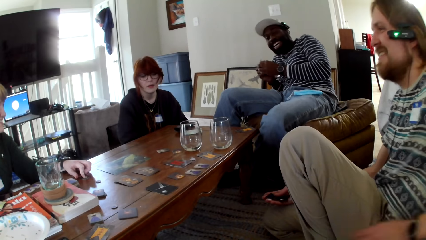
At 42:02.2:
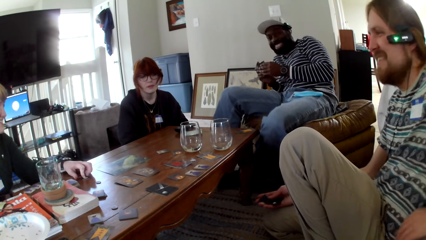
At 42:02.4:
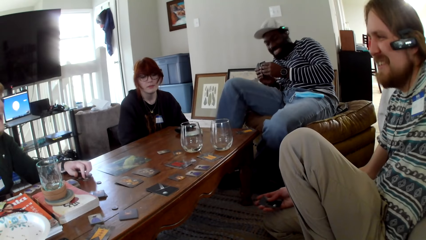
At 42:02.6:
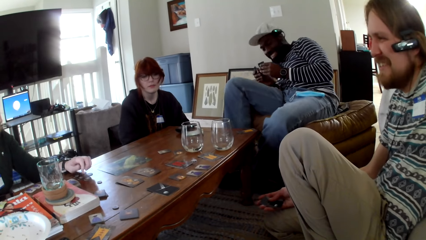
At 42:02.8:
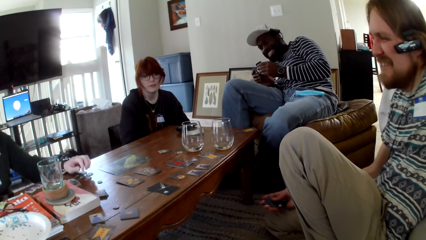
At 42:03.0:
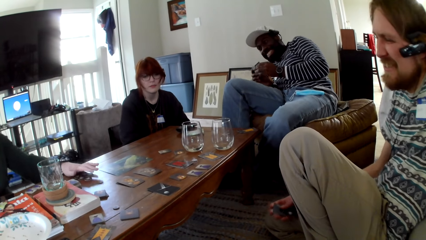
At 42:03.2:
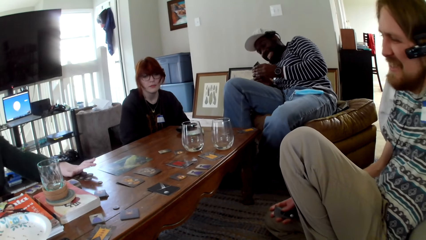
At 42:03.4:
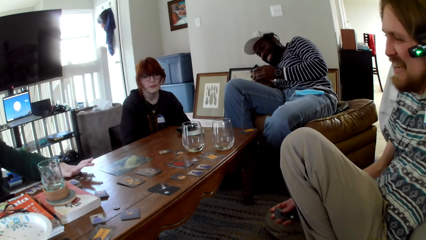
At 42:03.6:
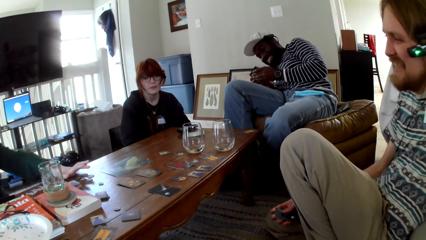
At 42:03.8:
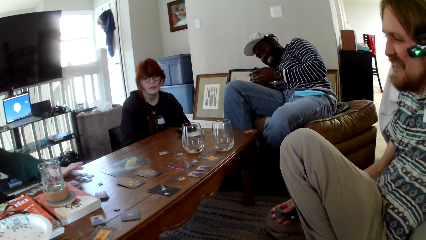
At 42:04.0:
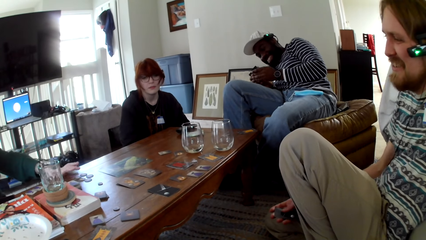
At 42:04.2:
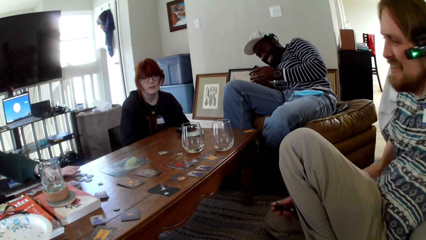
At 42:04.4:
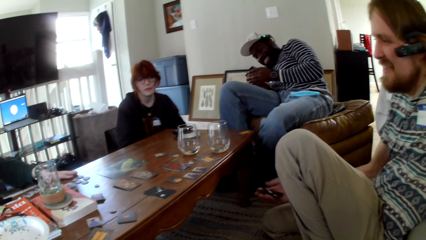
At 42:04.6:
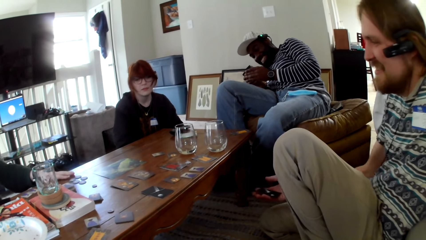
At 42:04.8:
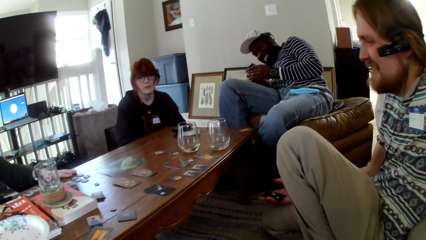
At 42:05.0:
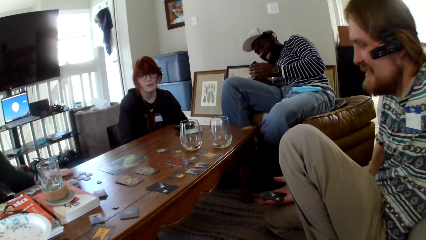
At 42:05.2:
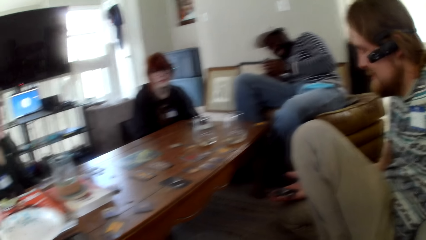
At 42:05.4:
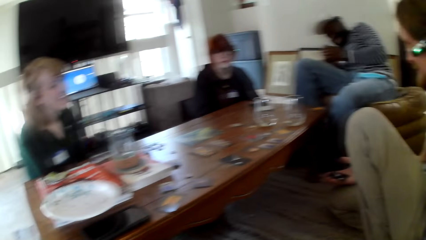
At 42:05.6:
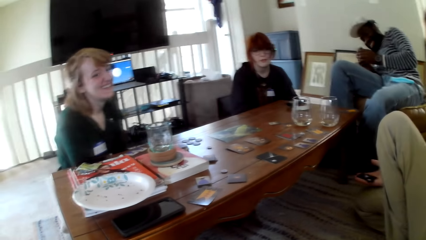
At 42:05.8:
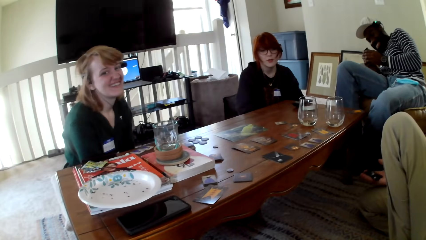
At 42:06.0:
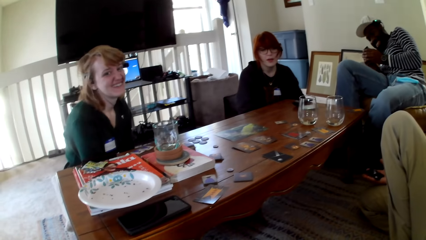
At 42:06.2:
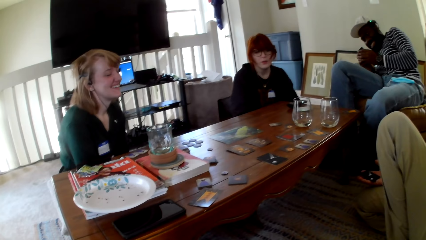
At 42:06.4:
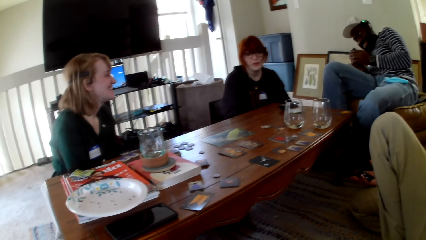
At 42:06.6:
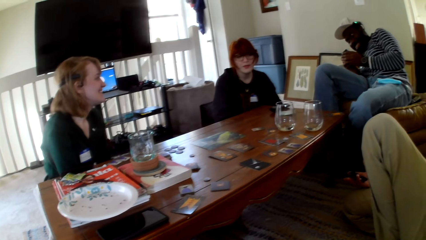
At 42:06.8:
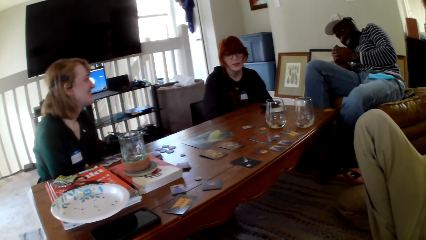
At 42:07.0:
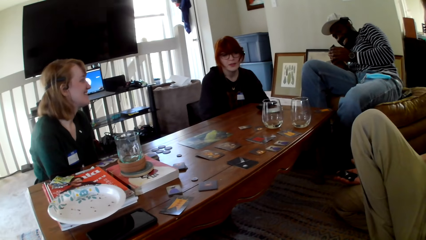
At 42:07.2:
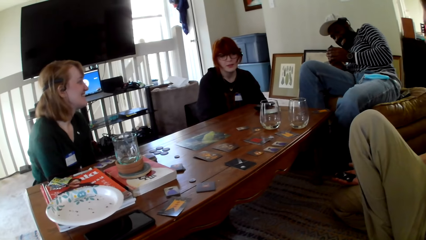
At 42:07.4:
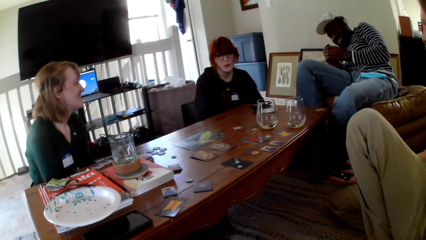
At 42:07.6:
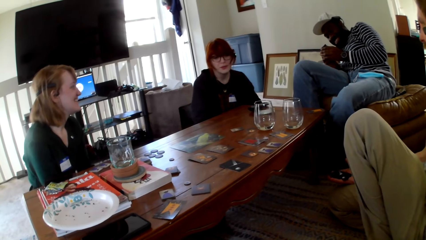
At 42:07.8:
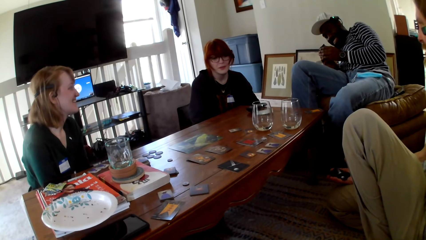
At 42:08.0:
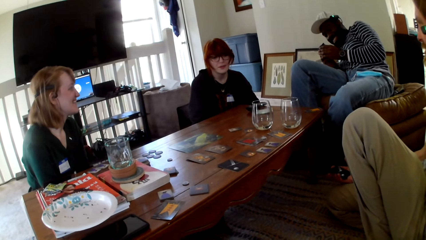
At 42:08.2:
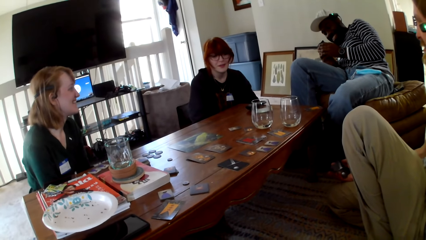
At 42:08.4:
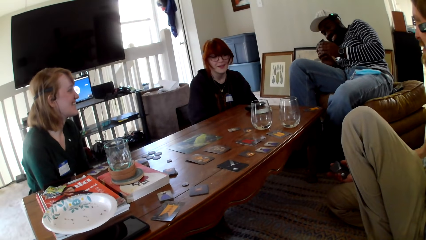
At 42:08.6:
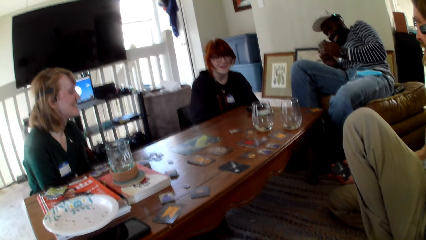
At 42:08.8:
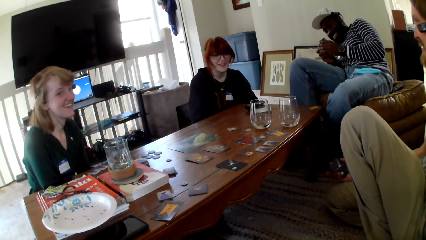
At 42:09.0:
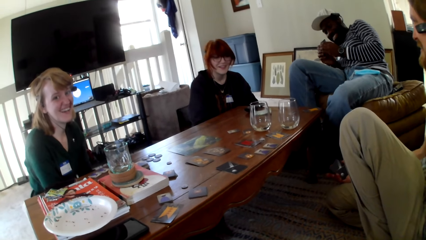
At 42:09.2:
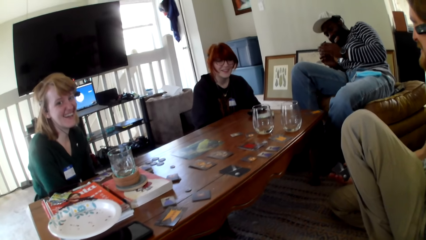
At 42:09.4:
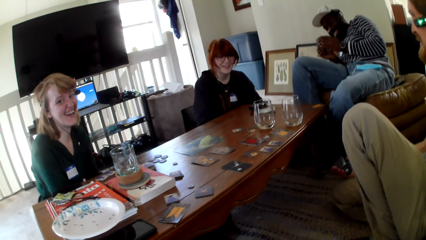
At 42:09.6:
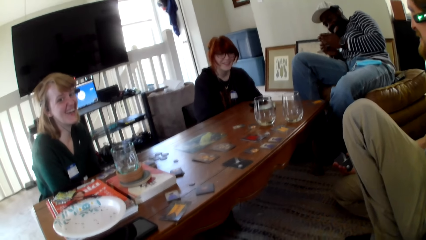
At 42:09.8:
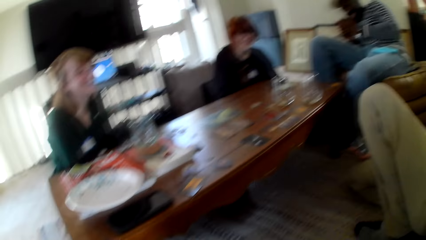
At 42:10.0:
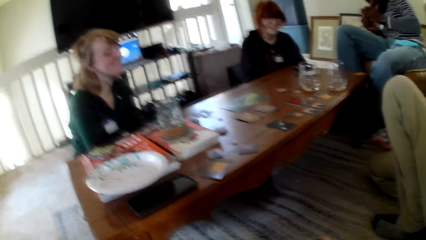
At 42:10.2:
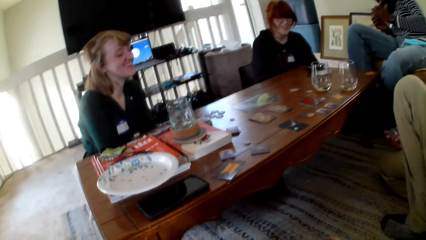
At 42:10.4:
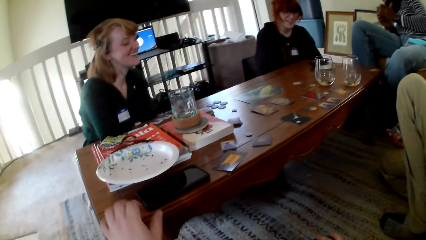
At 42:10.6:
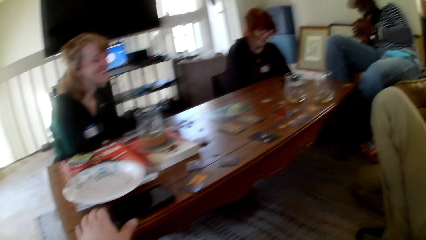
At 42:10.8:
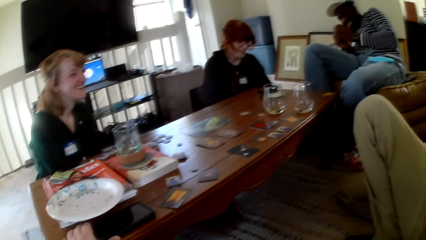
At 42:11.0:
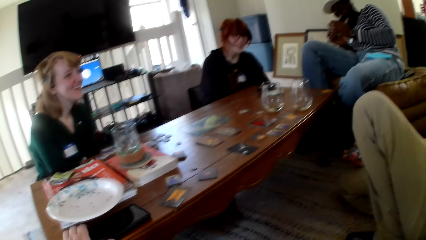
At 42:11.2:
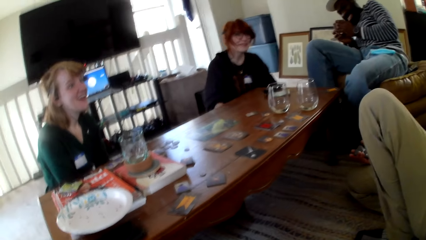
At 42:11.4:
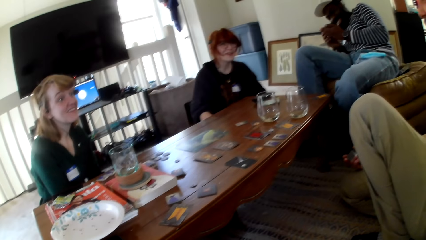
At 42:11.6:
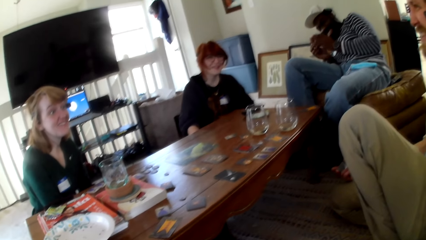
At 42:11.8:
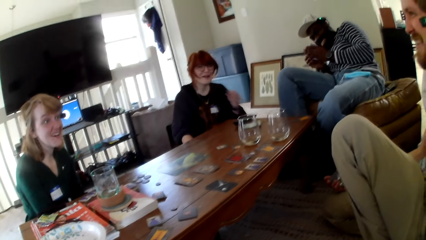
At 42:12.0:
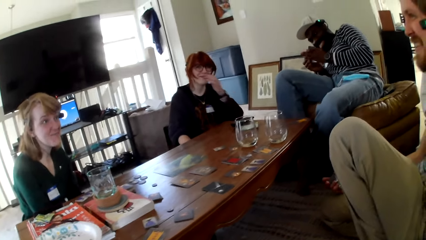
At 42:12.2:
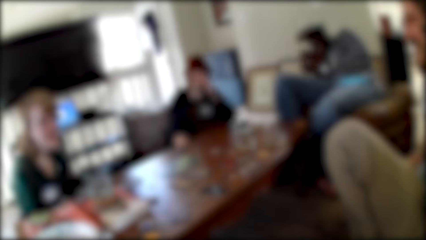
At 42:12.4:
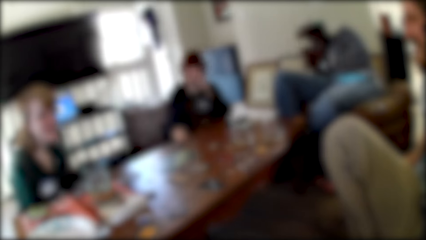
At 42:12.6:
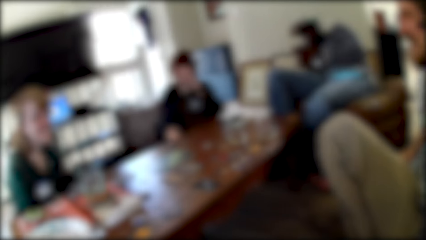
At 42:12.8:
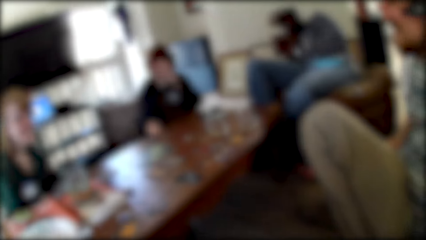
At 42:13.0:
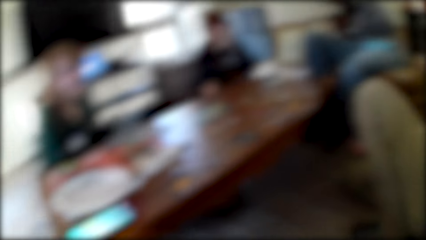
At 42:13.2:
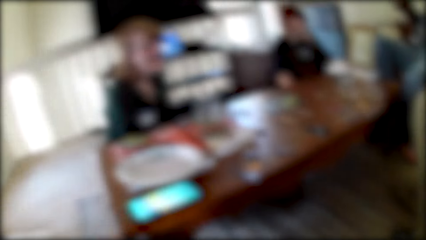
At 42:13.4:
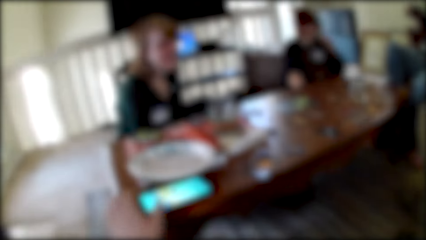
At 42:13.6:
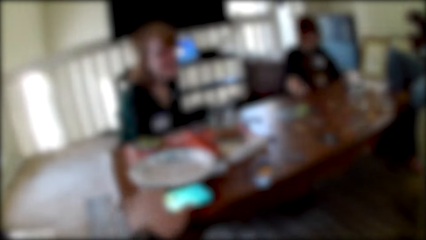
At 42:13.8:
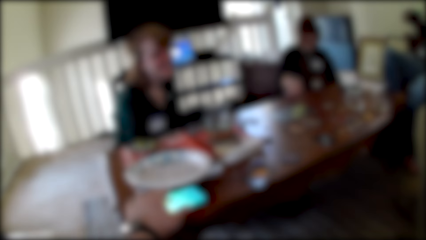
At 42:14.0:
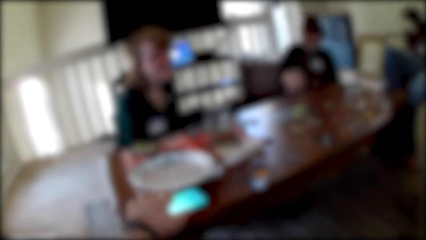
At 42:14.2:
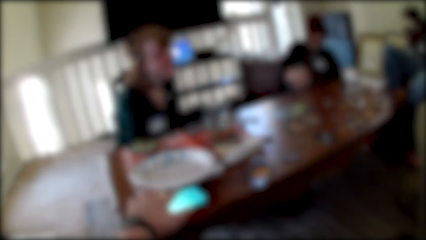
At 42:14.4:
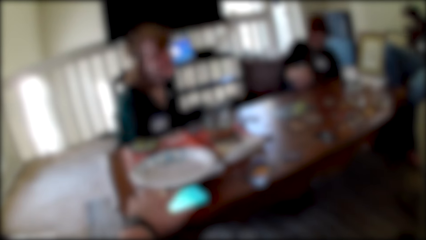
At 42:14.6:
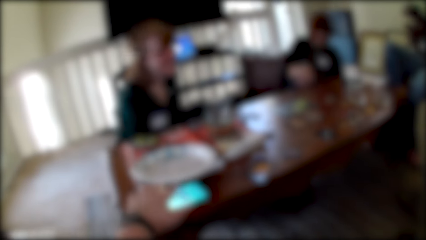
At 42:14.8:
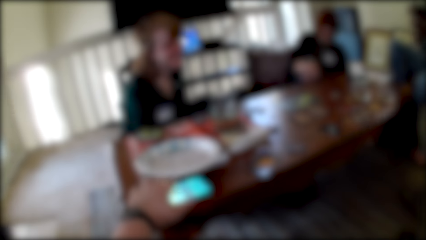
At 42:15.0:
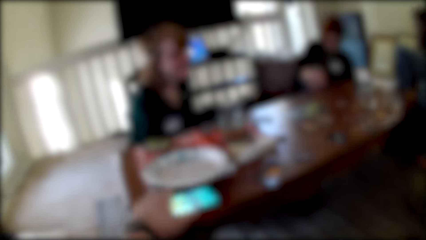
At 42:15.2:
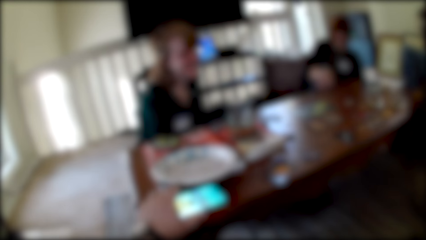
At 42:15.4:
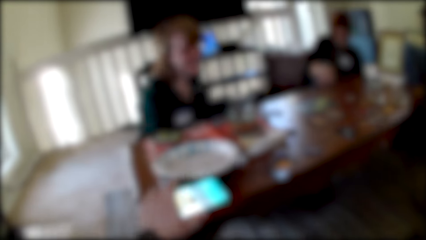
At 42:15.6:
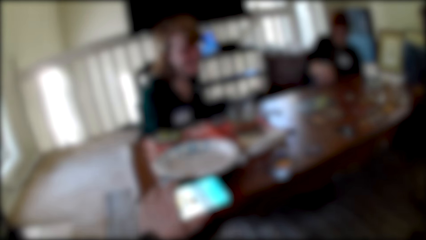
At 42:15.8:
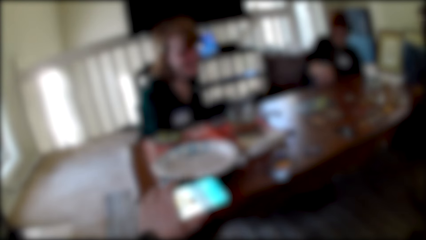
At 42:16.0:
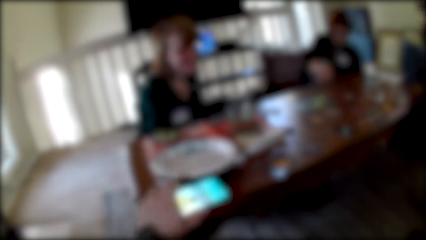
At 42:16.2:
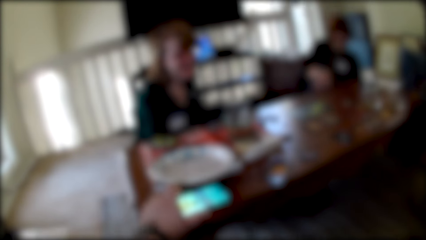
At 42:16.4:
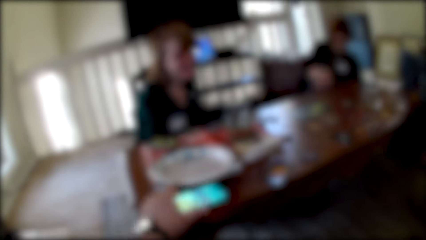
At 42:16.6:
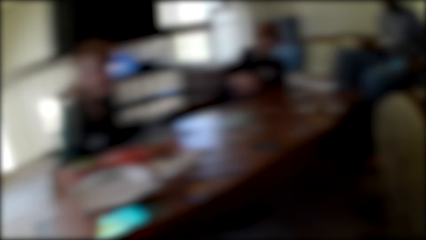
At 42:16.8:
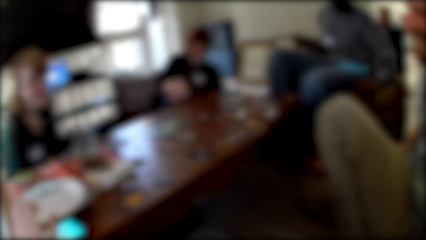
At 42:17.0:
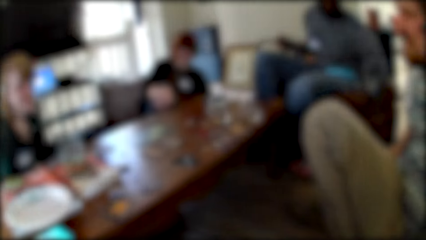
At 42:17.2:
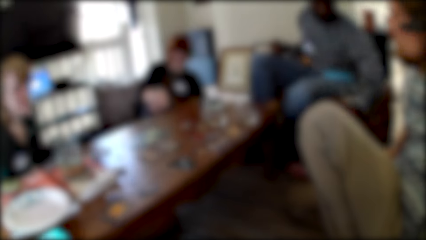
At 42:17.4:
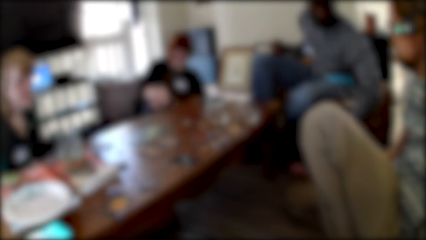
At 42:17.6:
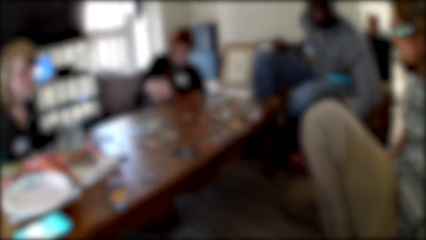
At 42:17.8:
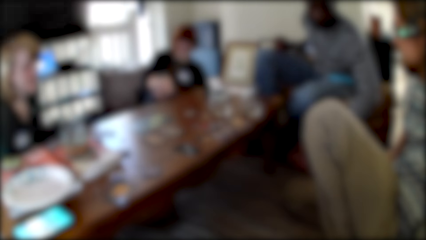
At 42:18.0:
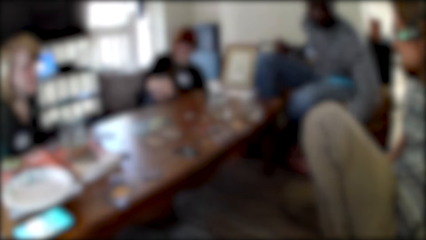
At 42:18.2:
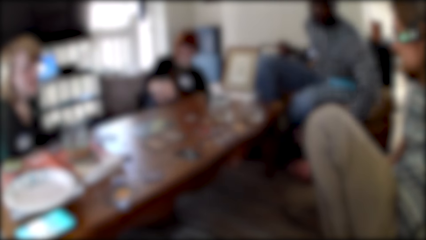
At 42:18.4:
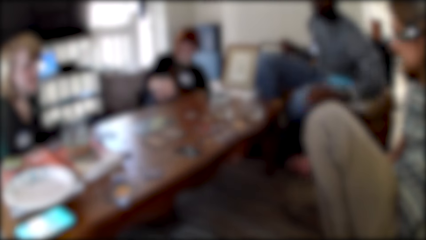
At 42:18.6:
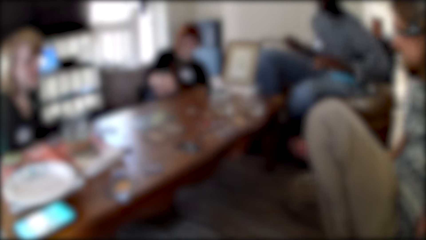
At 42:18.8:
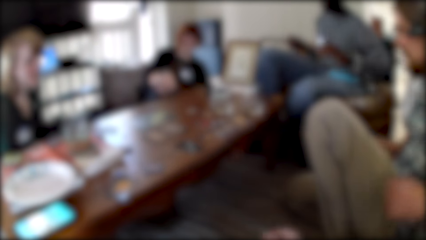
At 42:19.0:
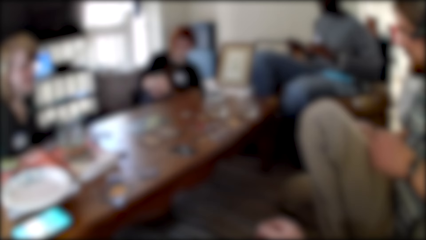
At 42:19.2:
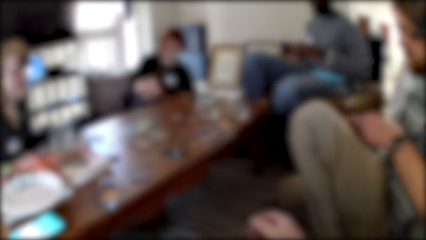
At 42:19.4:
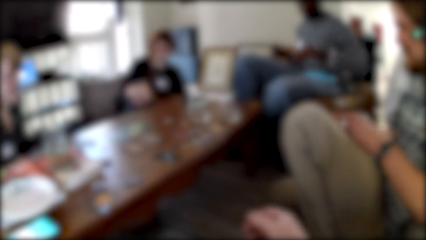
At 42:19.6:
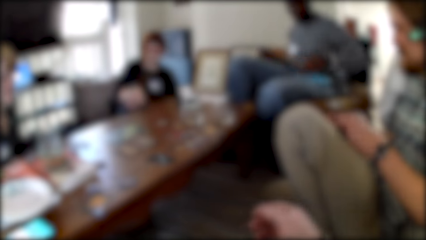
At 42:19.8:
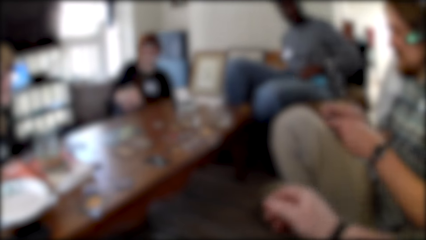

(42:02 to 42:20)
A man checks the cards. A woman pulls her hand off the tokens. The camera wearer pulls the phone aside. They operate the phone. They touch the phone.
